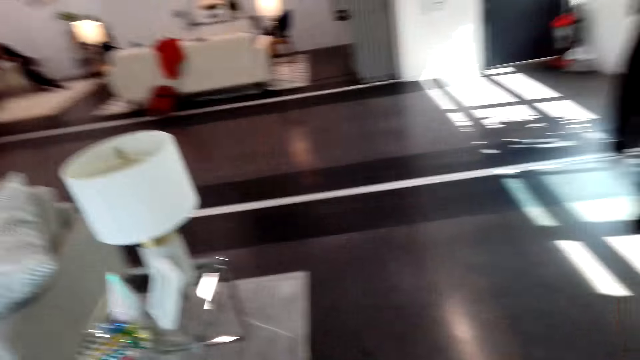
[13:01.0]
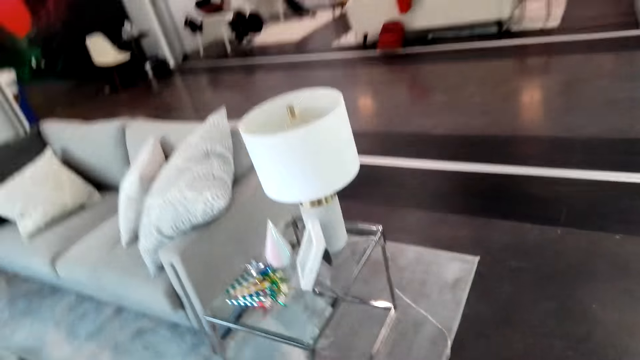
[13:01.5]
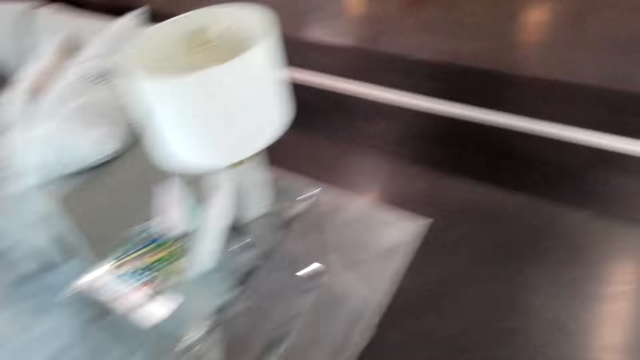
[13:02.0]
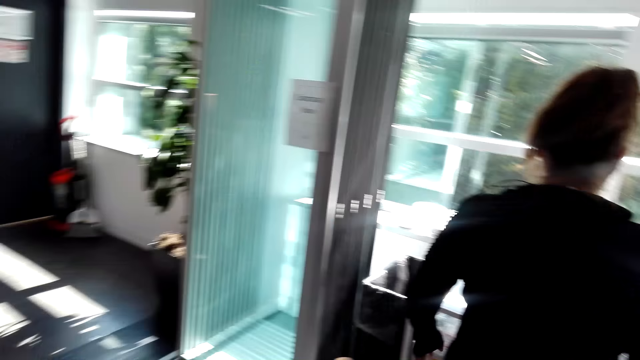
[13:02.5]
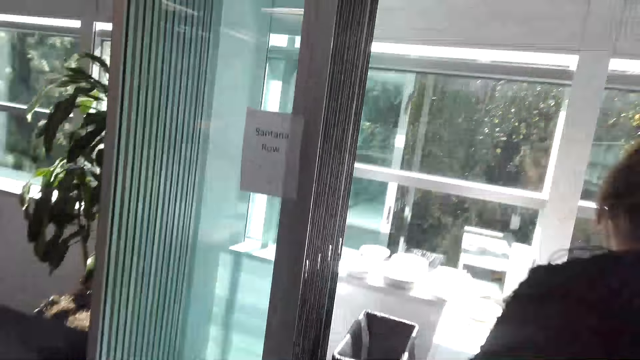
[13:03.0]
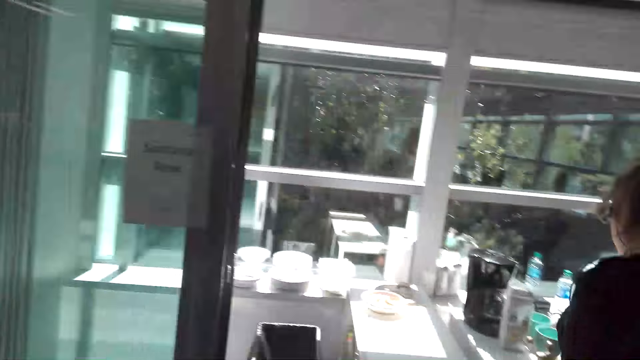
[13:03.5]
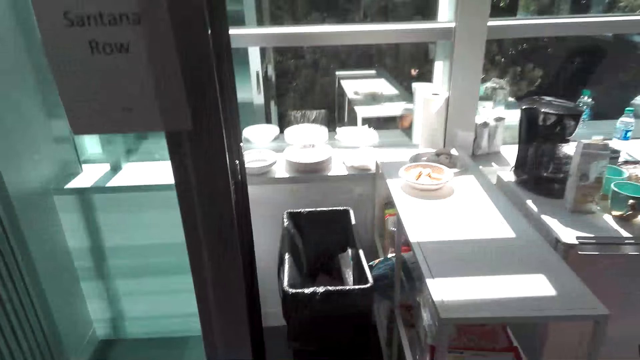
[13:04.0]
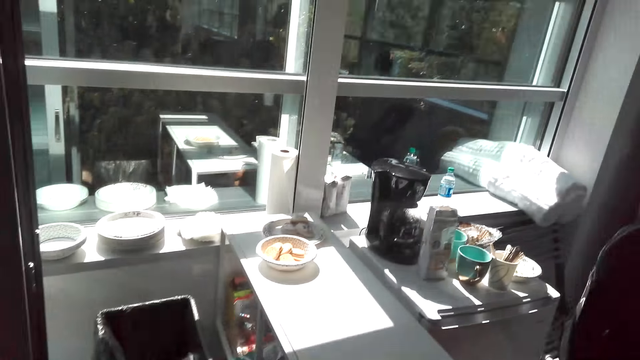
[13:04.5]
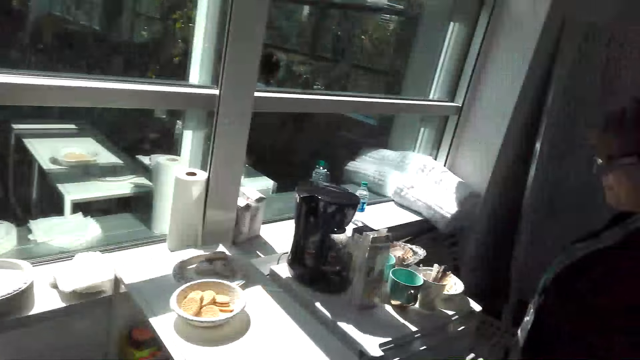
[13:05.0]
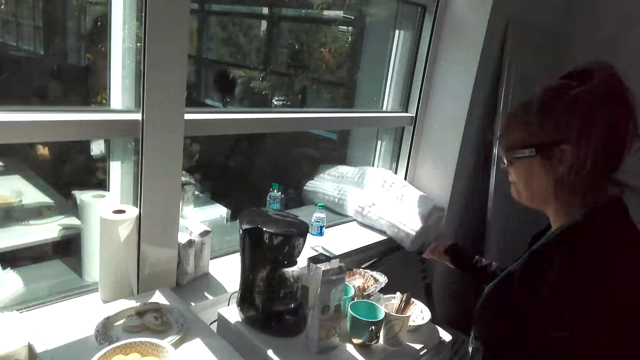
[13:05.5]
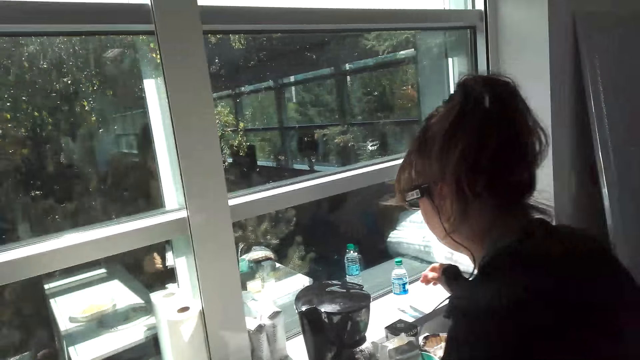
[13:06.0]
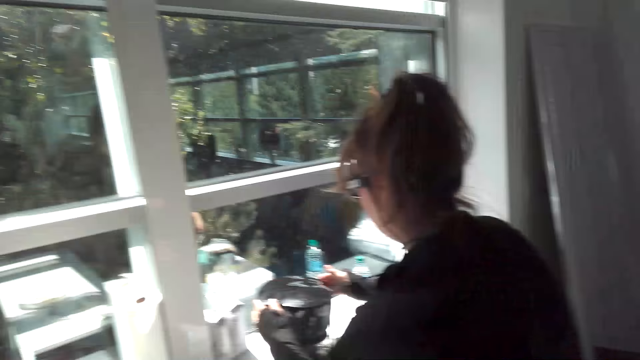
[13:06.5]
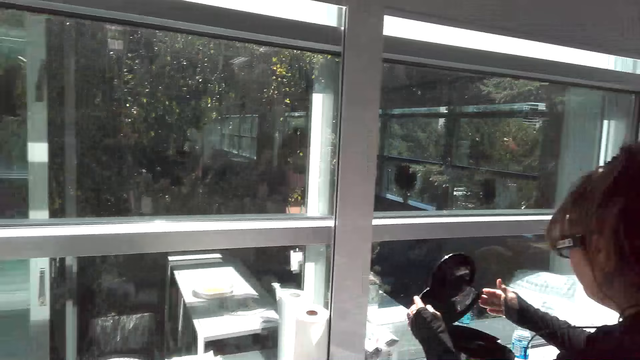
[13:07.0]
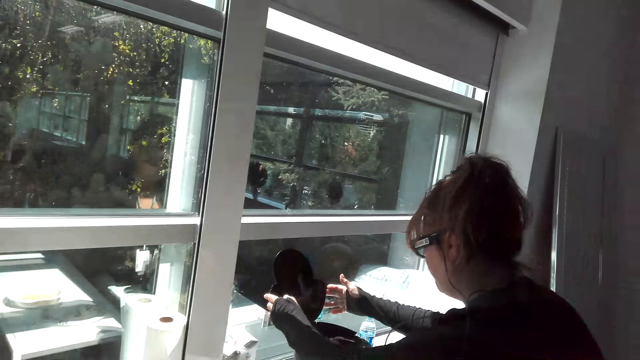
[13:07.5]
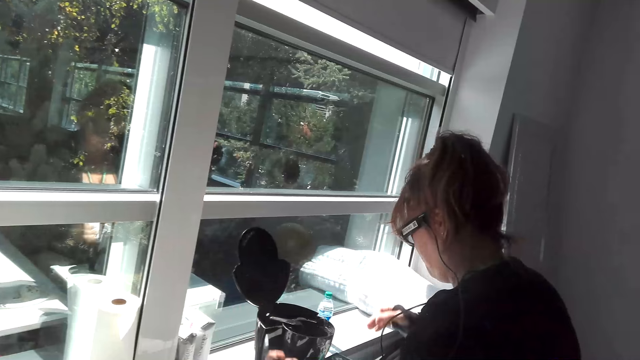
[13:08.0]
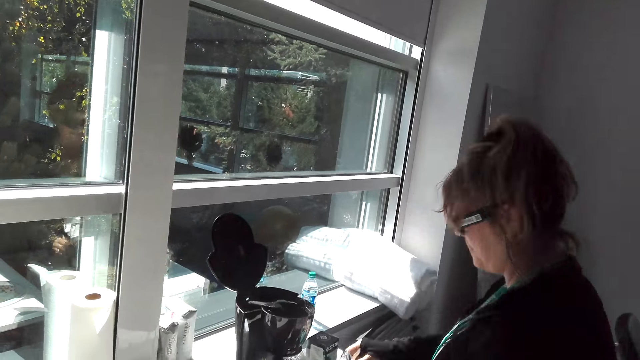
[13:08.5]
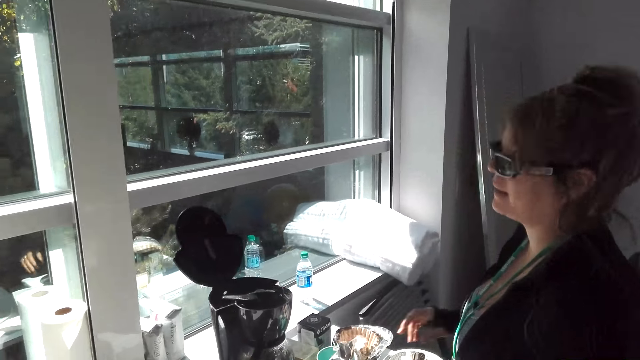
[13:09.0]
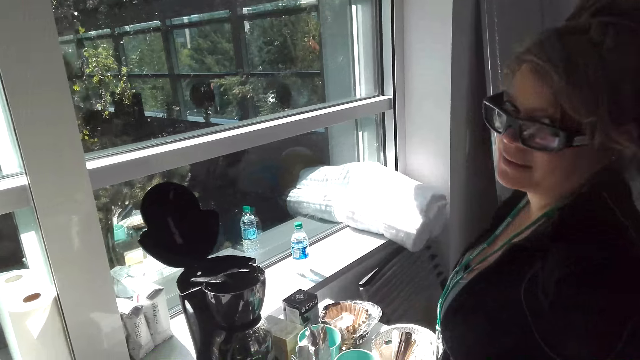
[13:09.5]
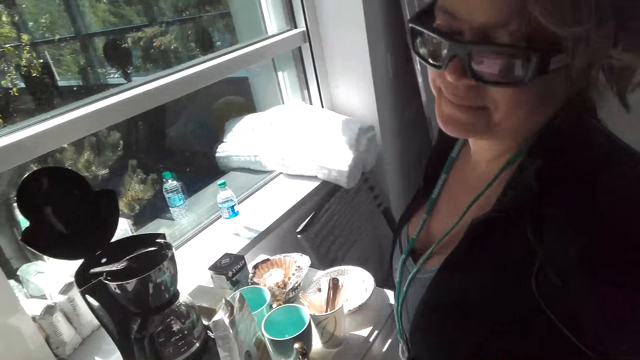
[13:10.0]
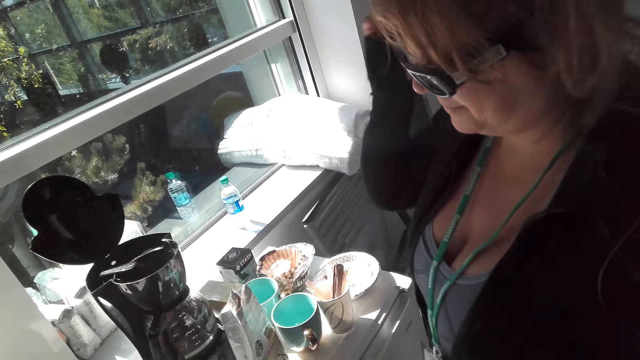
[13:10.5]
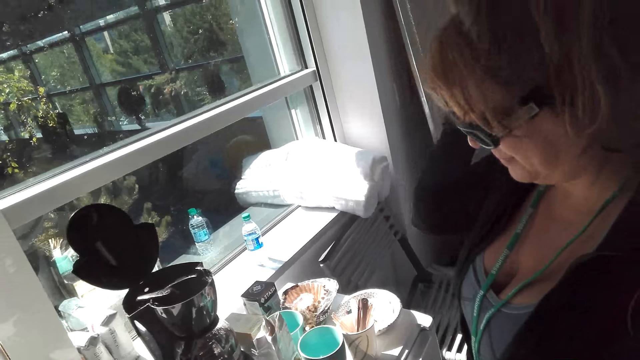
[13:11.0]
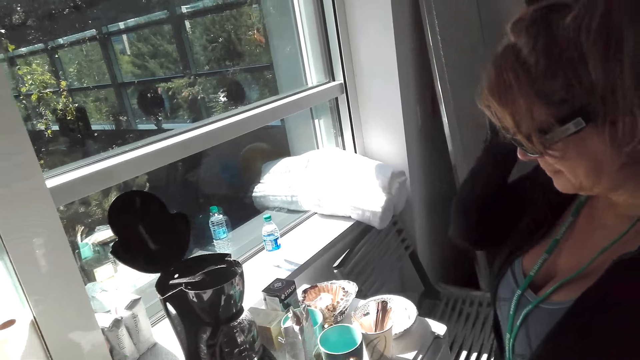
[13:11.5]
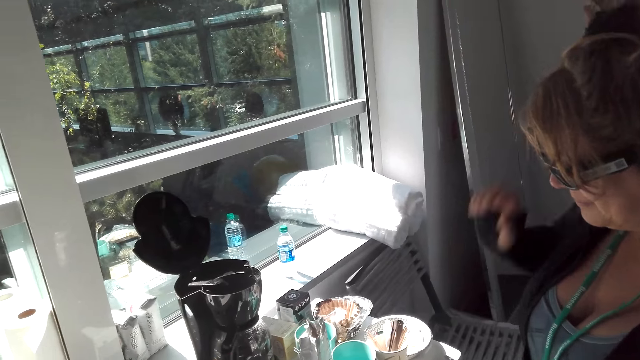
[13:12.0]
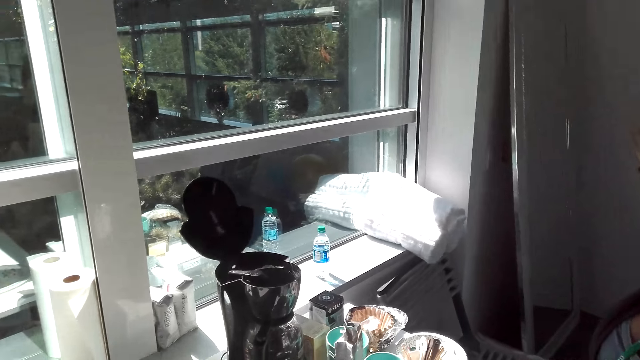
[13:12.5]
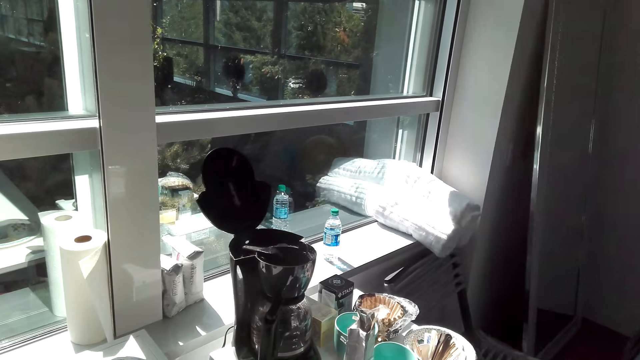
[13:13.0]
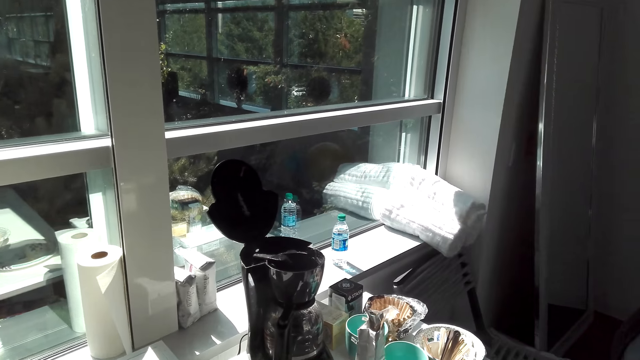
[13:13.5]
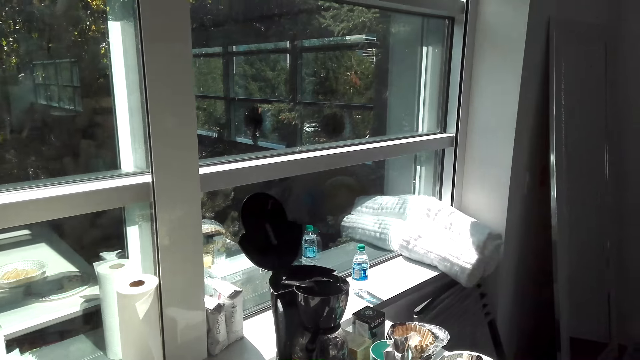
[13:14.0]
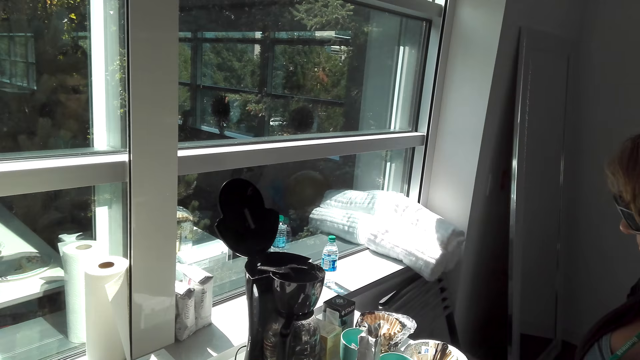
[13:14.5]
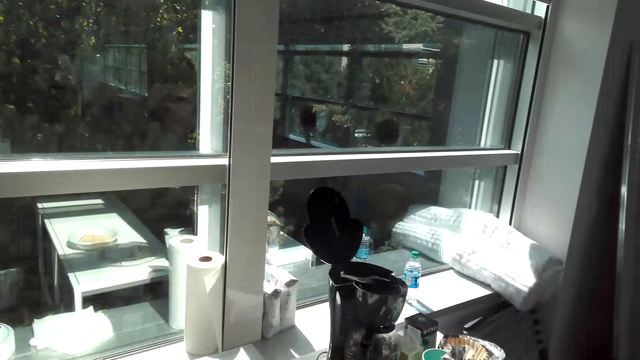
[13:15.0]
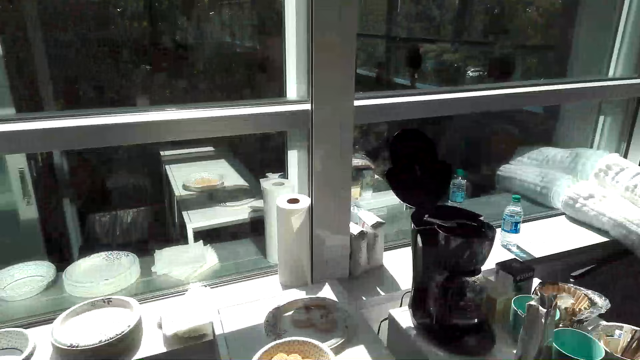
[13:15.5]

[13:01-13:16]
A girl touches the mirror. The girl opens the coffee maker. The girl looks at herself in the mirror. The girl scratches her hair. The camera wearer converses with the girl. The girl looks at herself in the mirror.

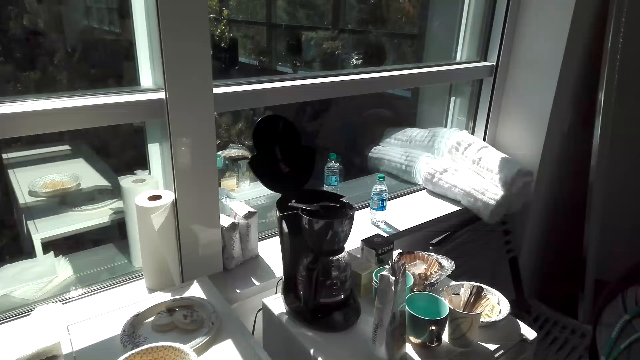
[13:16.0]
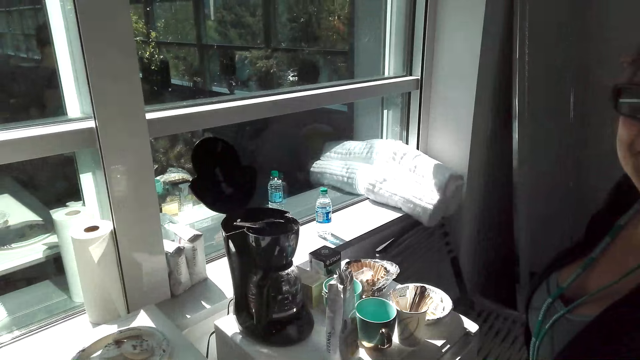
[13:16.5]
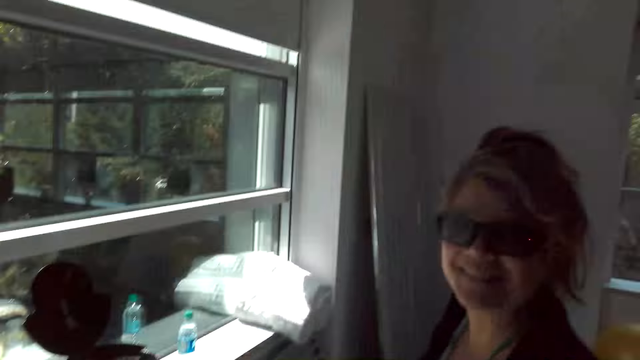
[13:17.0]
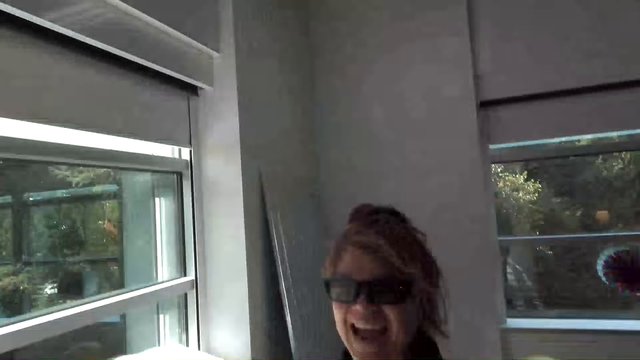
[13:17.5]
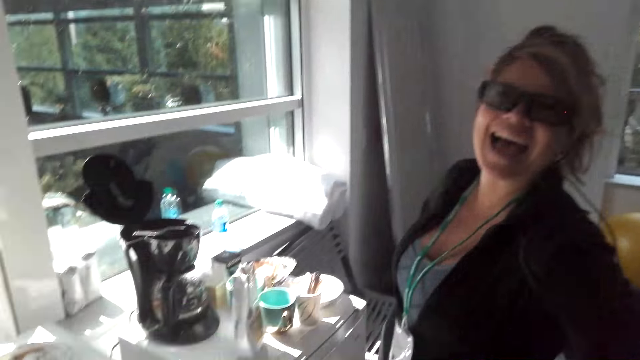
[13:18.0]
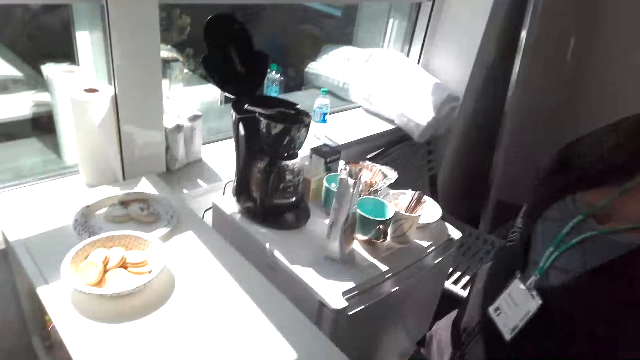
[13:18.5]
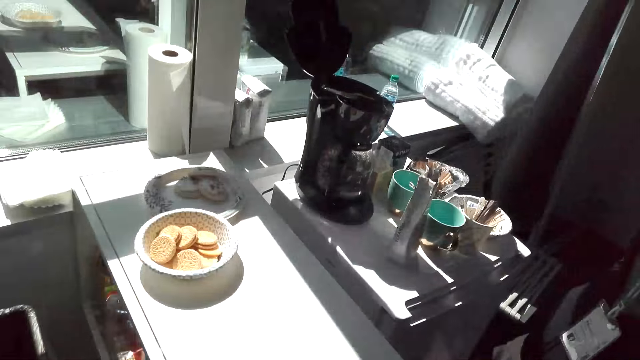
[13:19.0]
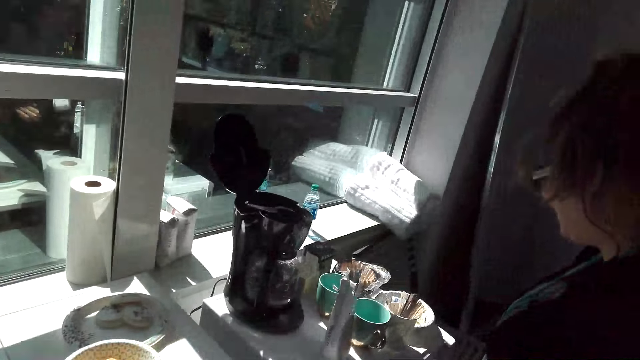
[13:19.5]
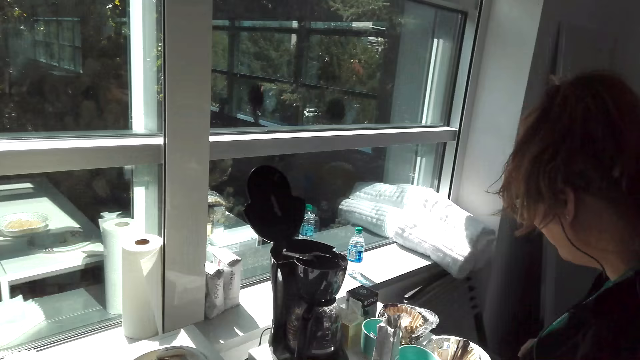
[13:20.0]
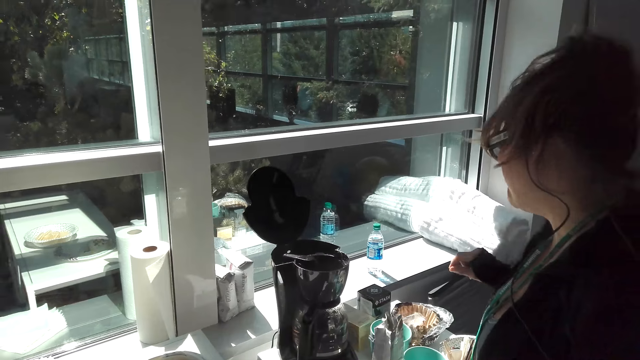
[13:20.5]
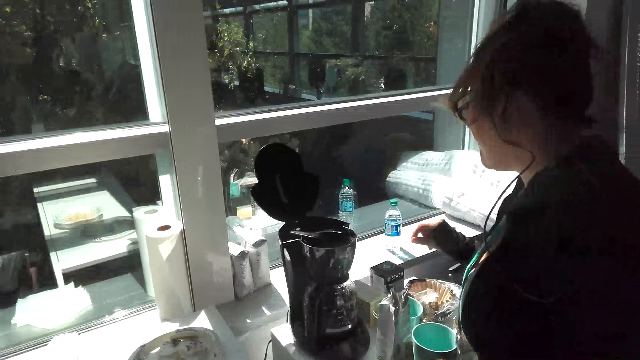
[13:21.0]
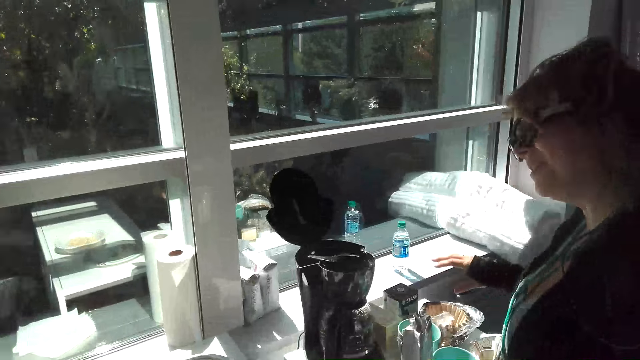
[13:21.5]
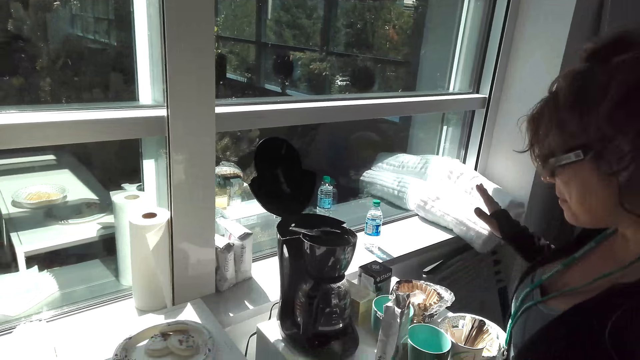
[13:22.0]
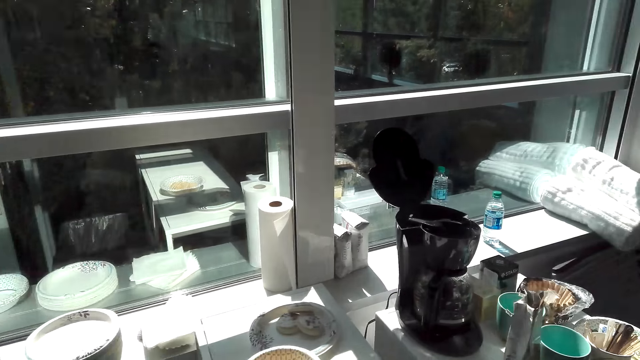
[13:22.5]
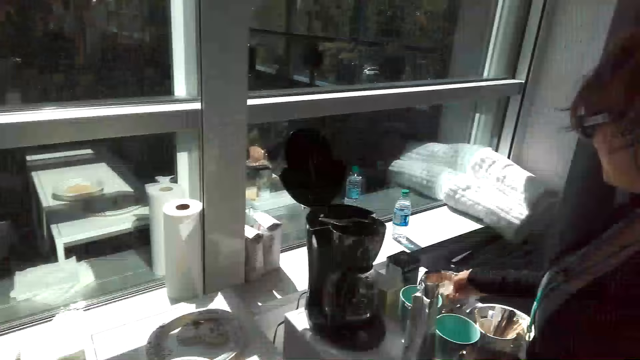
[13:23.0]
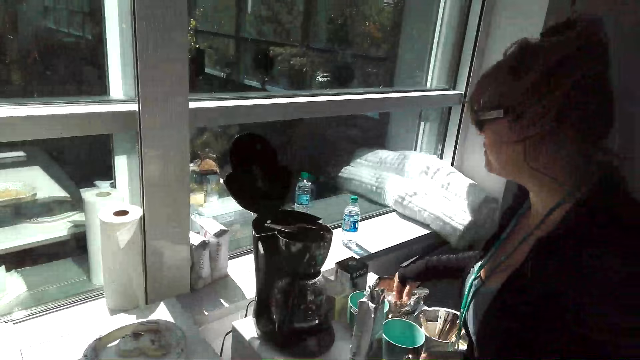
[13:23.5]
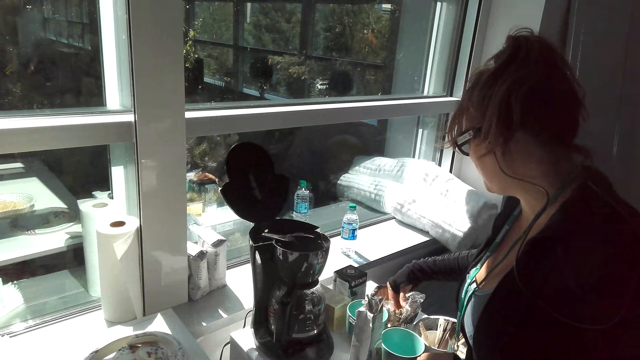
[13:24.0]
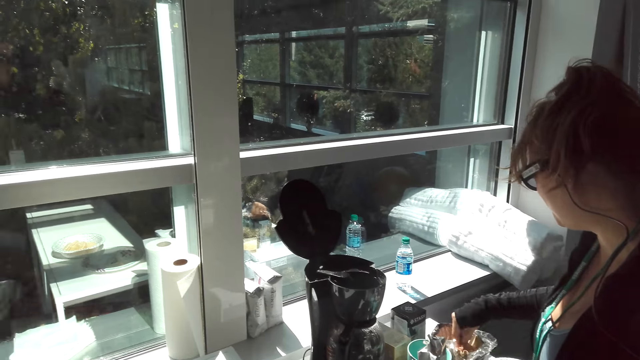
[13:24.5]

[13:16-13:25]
The camera wearer talks to a girl. The girl picks up a coffee filter with the right hand.
